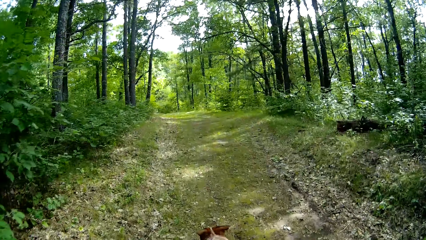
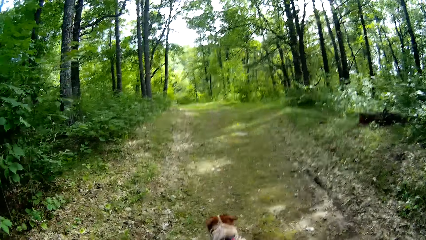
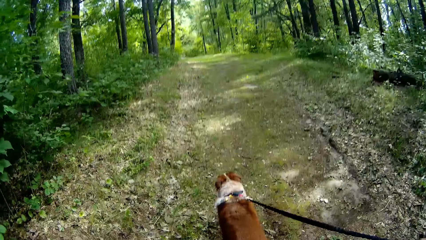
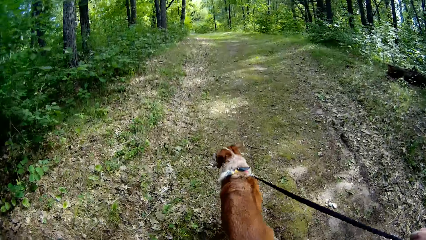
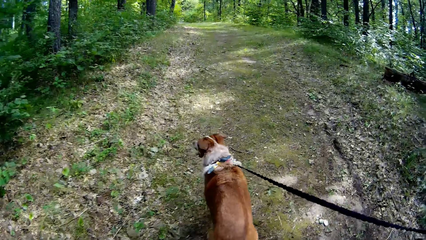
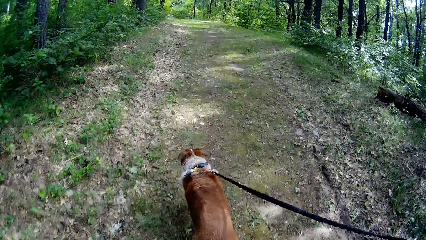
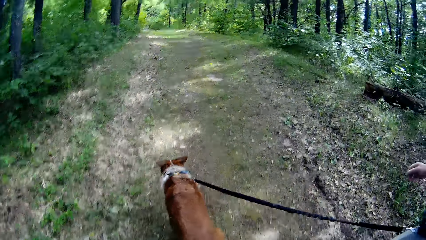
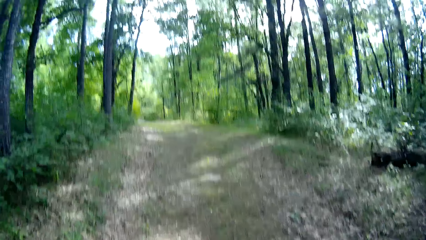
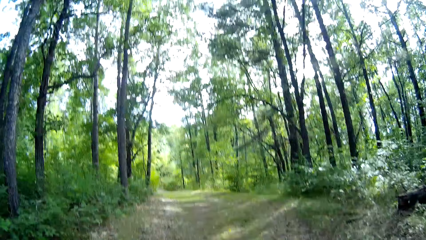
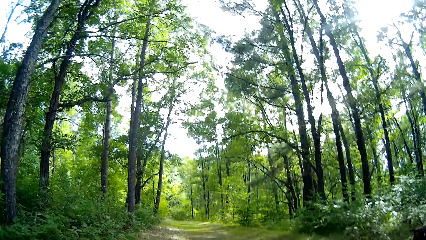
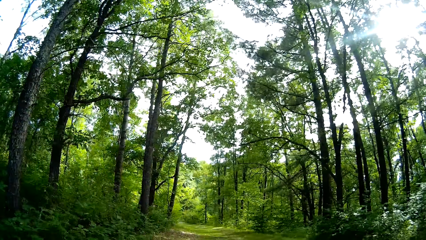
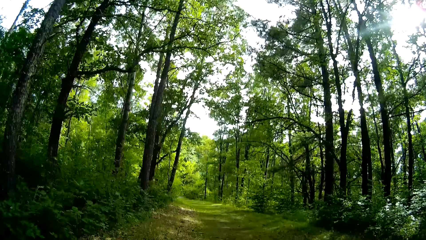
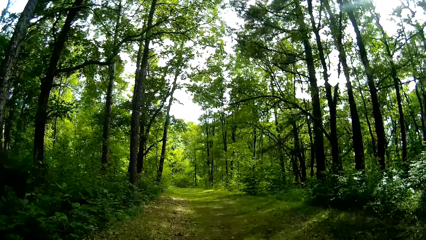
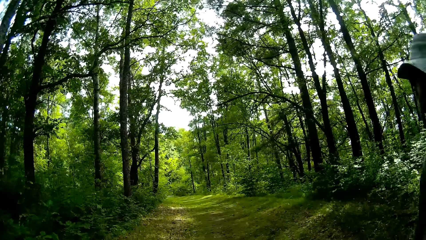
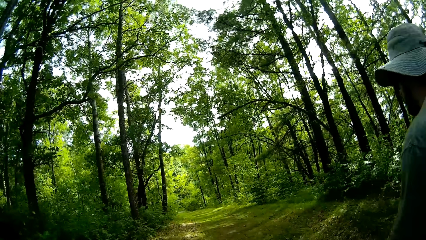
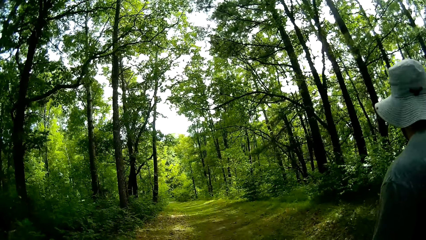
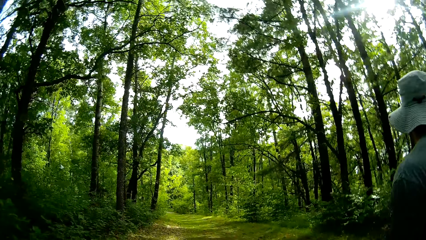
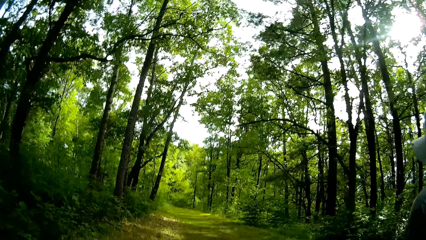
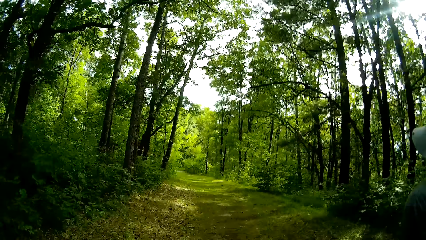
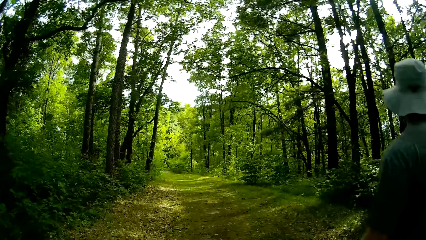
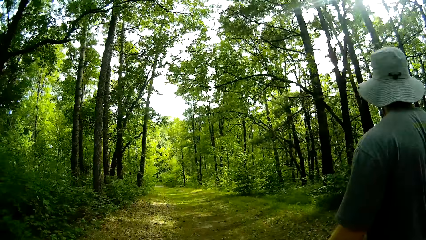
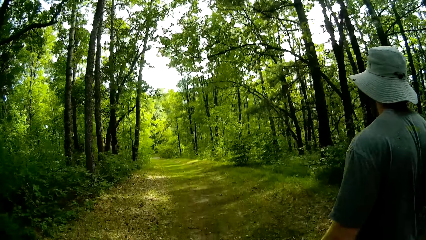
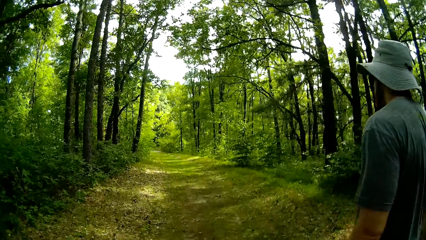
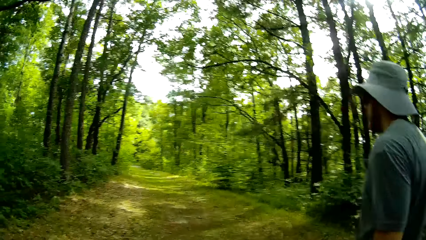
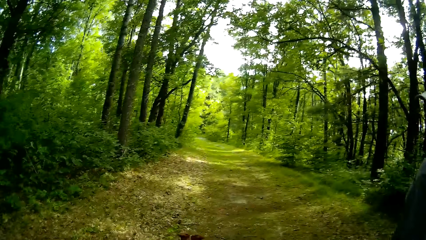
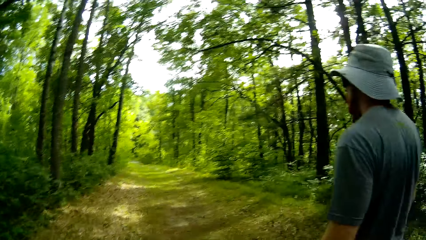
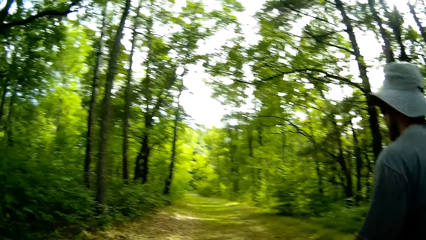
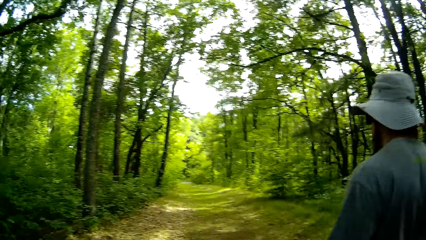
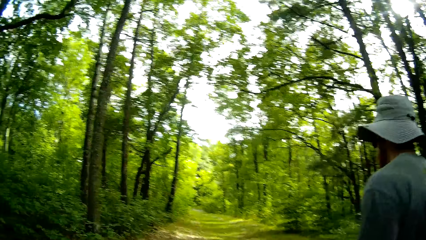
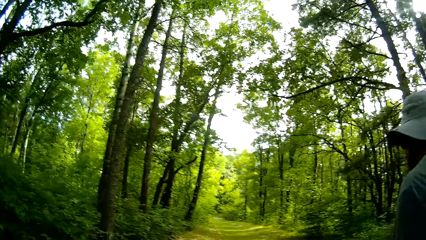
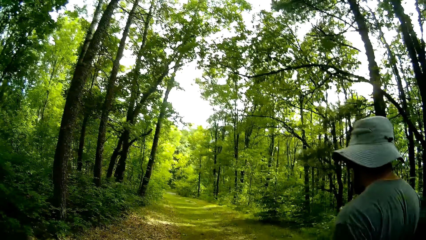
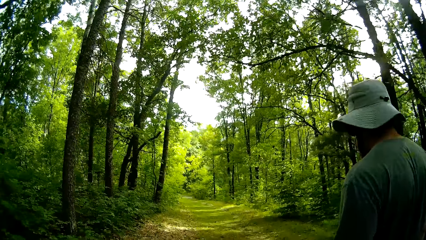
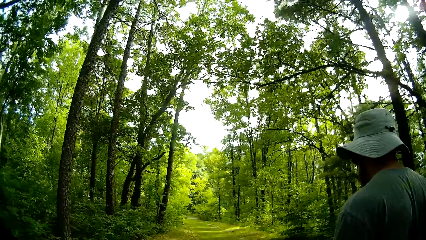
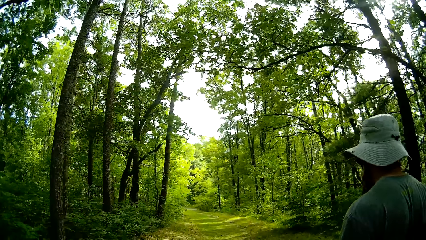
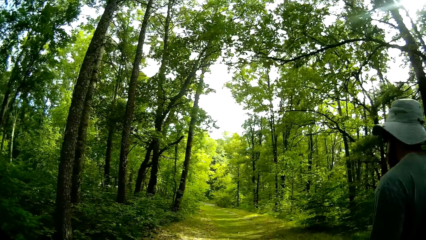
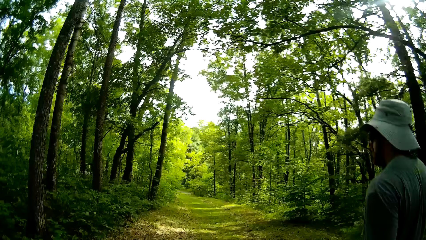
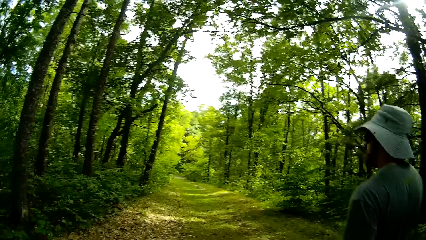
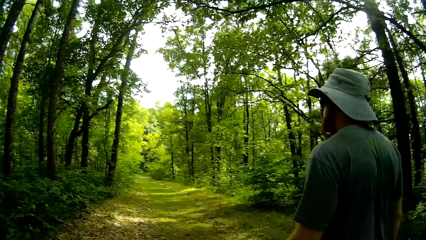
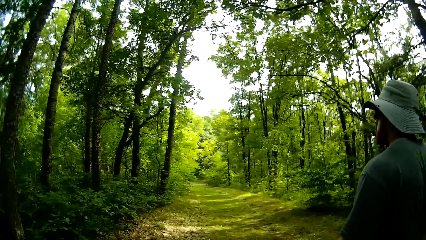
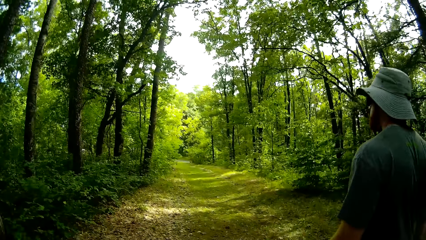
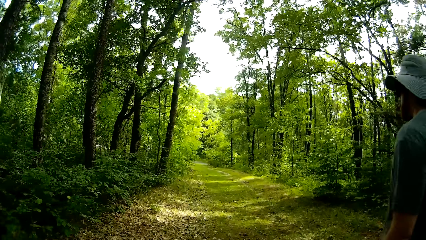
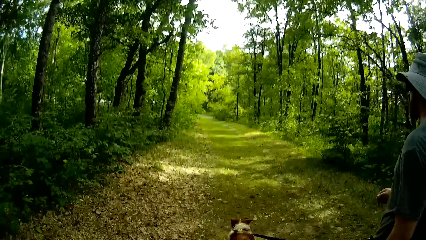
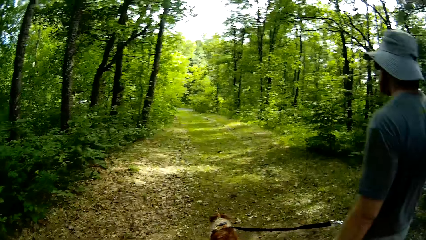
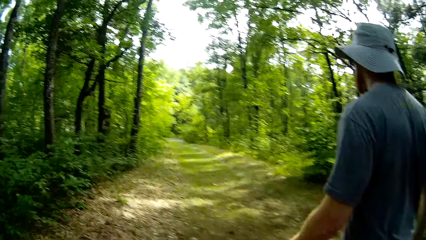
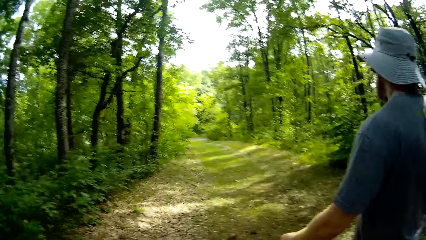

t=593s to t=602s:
A man walks the dog.

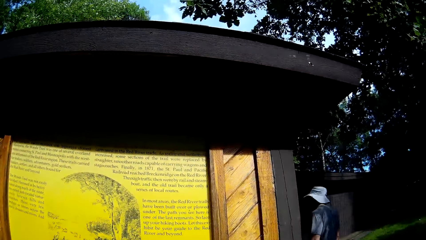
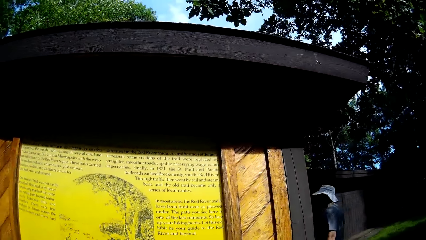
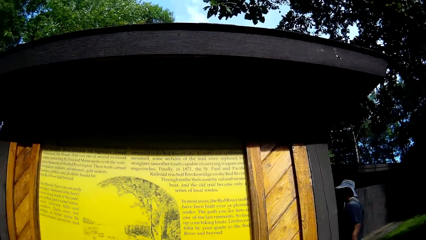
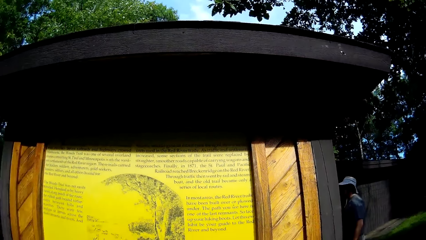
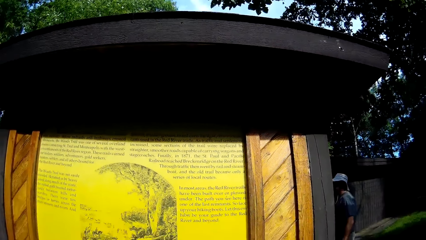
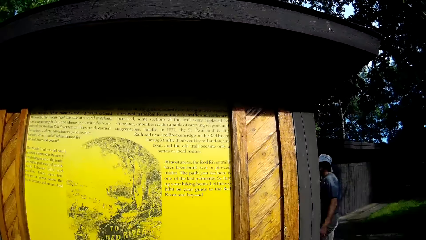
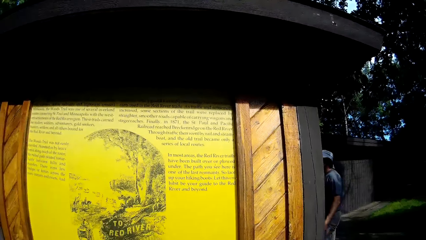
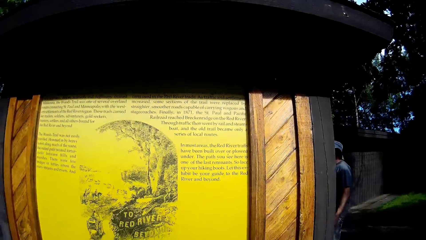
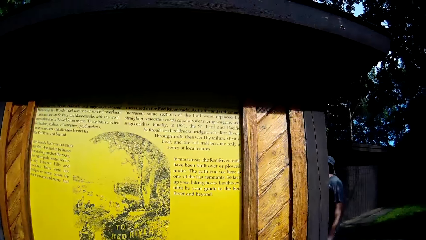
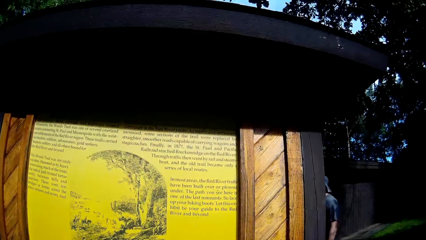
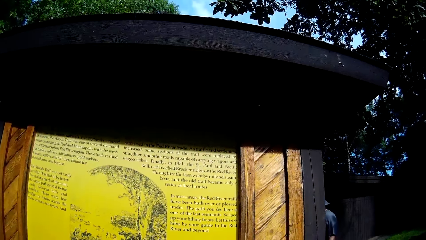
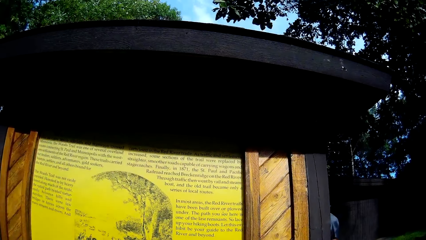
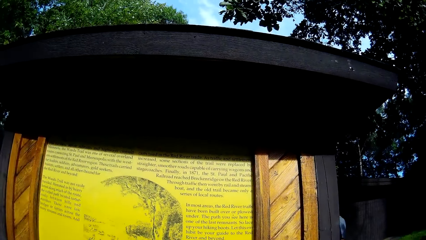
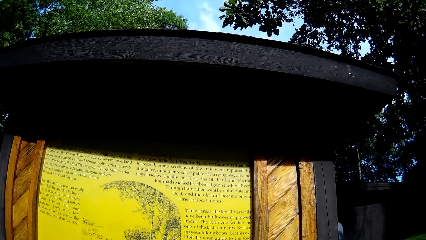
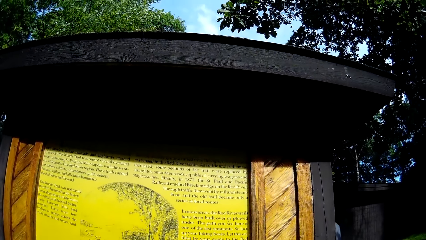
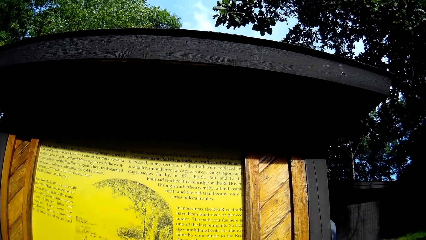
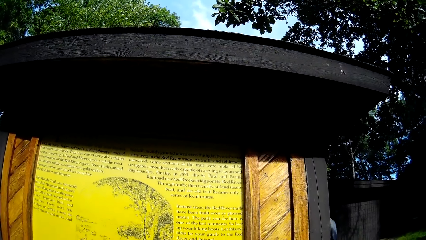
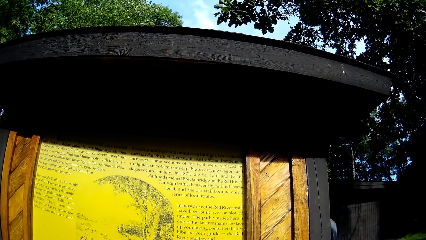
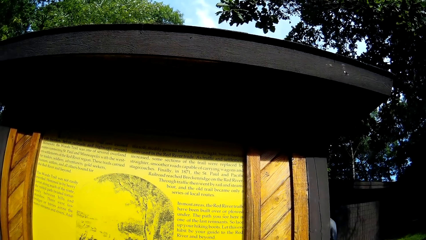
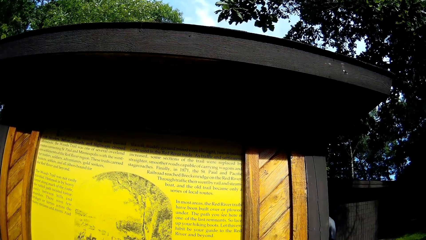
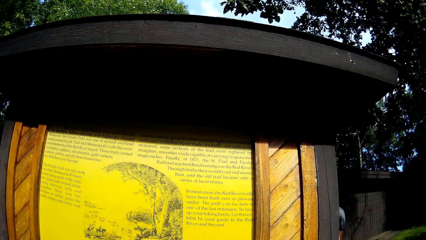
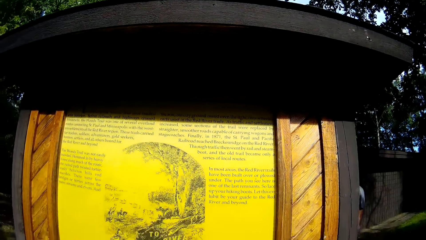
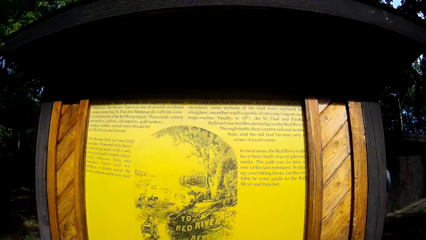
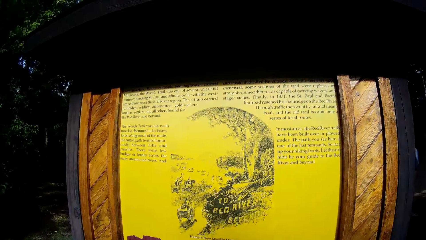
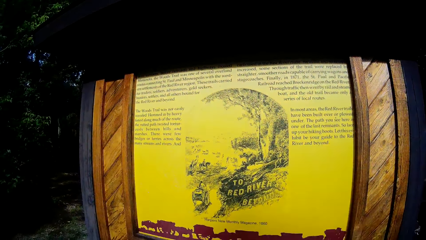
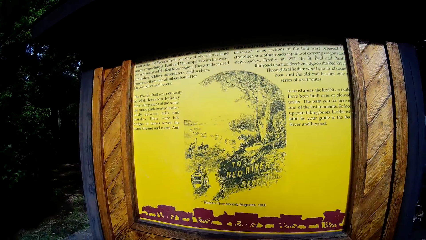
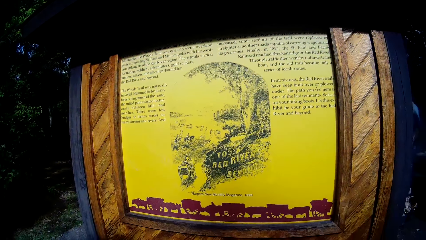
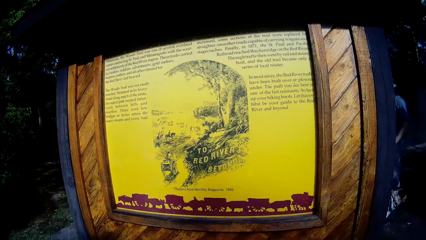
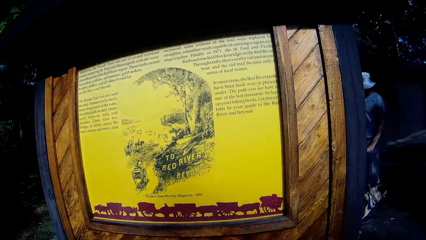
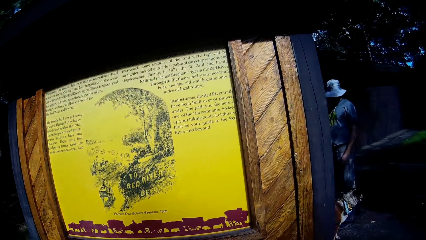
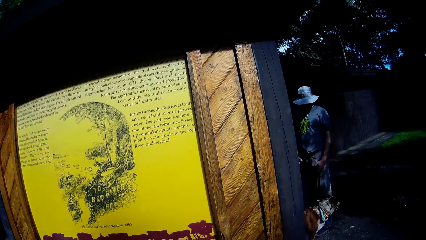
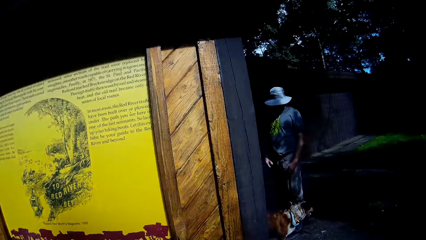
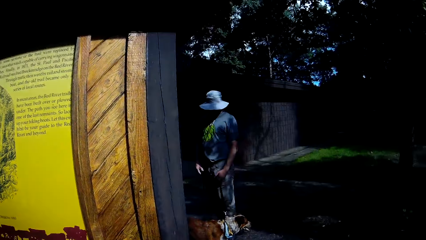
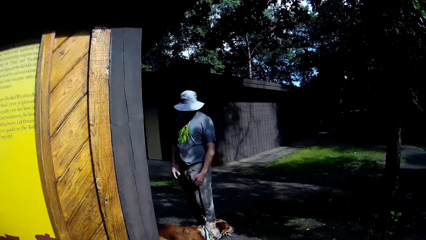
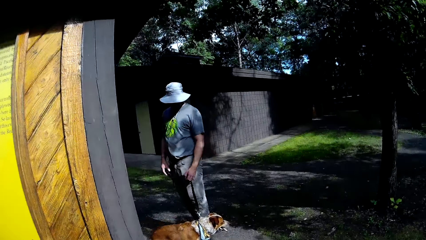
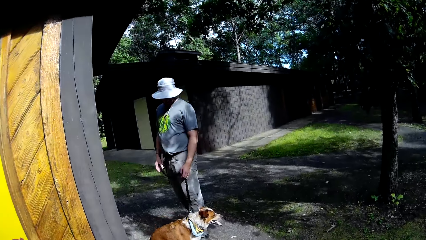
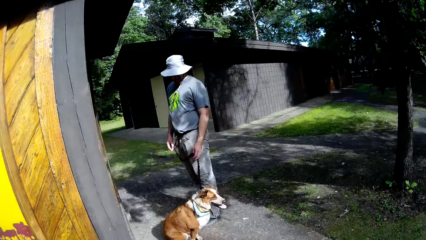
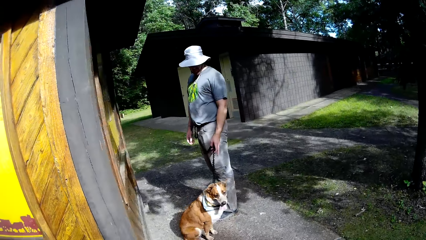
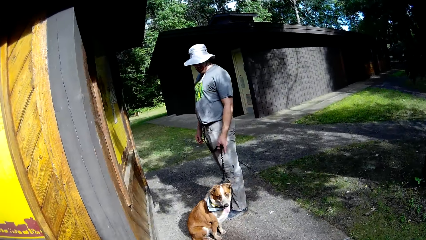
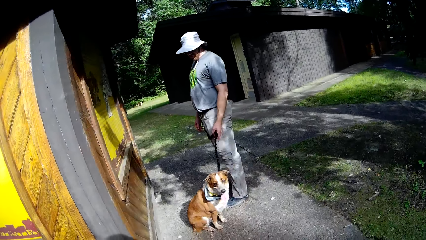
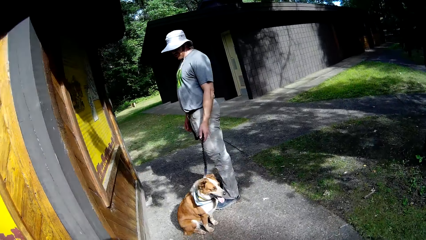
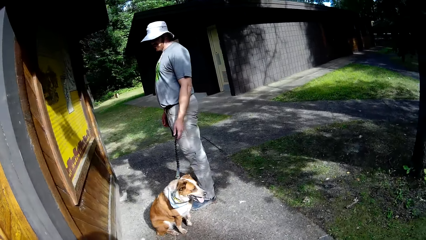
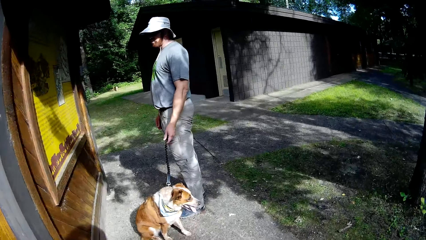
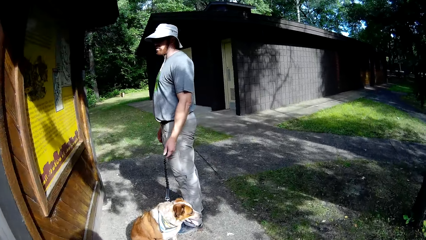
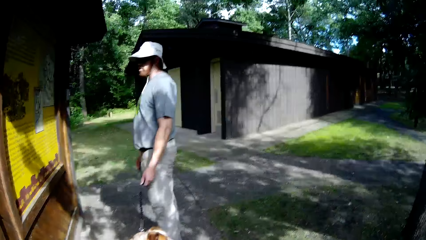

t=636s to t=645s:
A man stands at the notice board. The camera wearer reads the sign on the wood.
